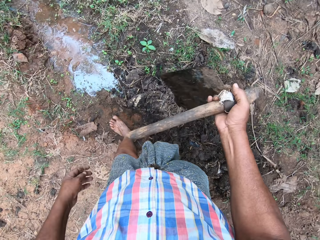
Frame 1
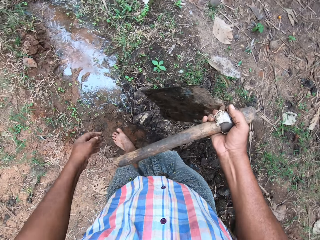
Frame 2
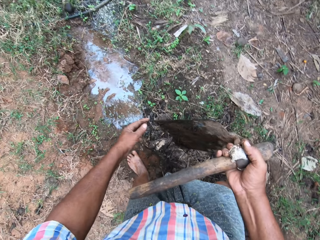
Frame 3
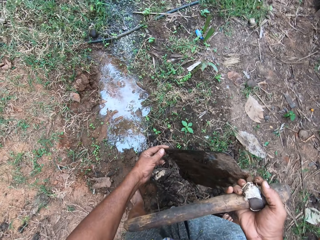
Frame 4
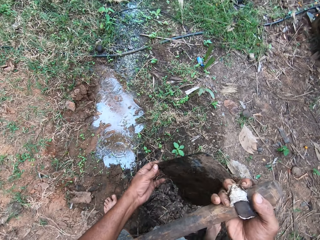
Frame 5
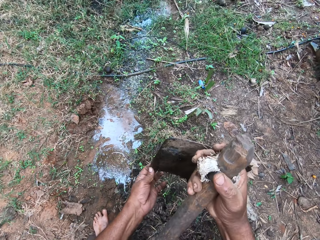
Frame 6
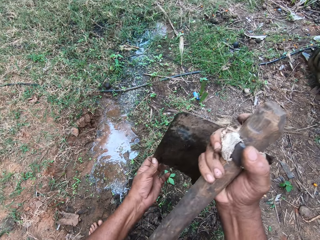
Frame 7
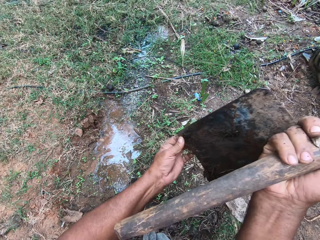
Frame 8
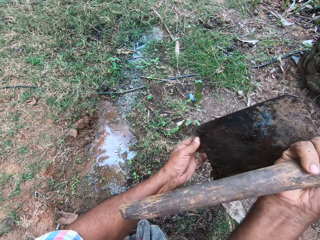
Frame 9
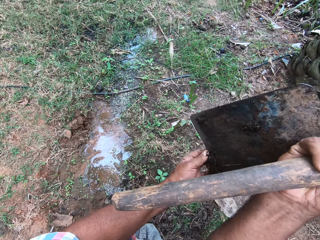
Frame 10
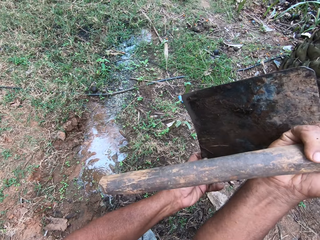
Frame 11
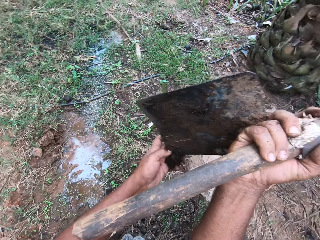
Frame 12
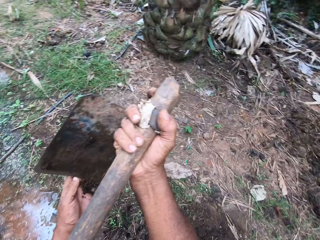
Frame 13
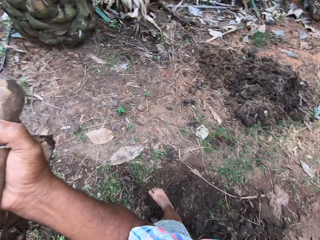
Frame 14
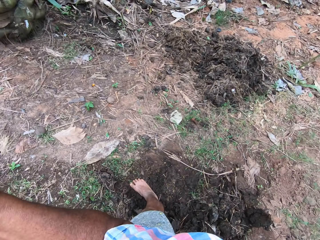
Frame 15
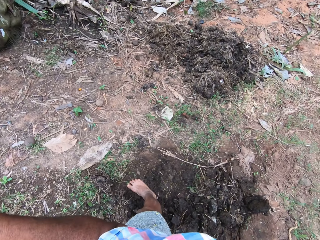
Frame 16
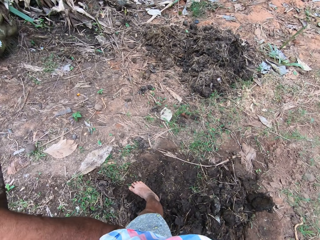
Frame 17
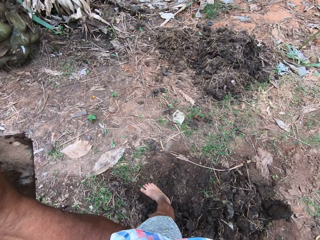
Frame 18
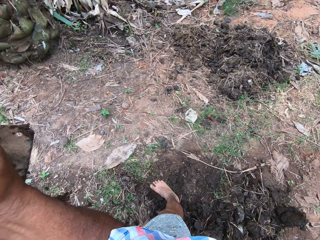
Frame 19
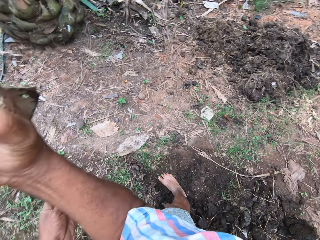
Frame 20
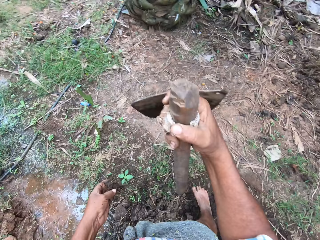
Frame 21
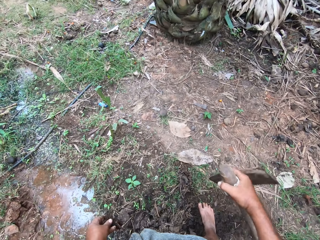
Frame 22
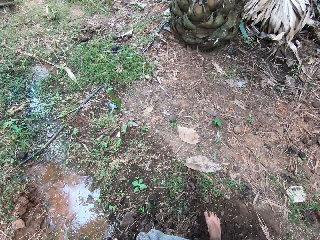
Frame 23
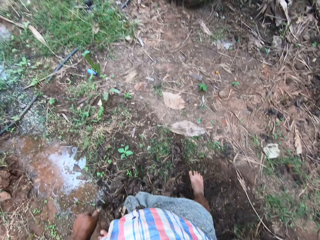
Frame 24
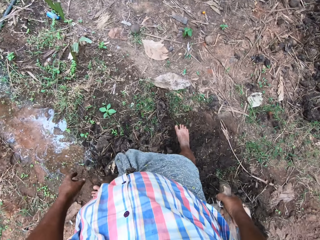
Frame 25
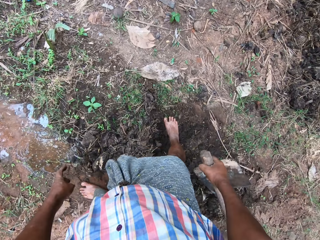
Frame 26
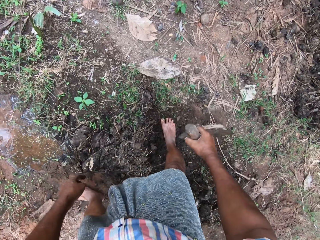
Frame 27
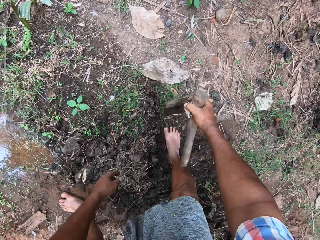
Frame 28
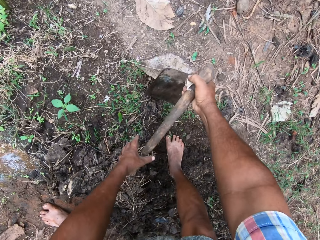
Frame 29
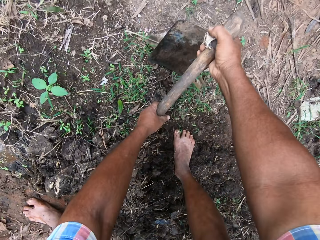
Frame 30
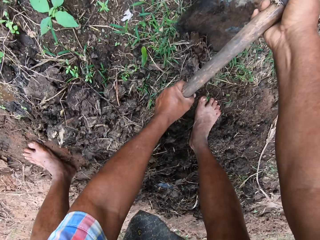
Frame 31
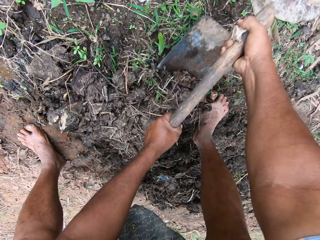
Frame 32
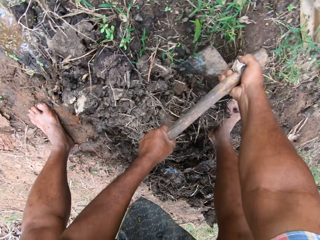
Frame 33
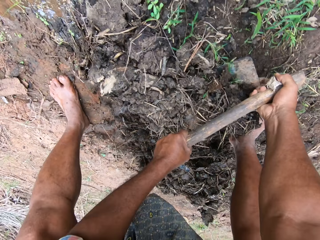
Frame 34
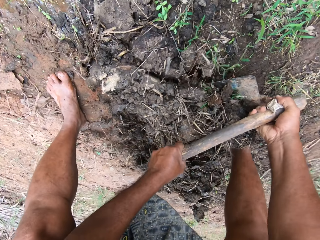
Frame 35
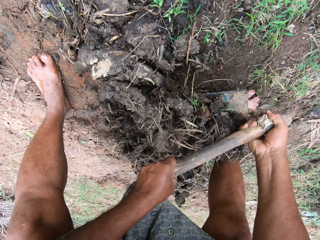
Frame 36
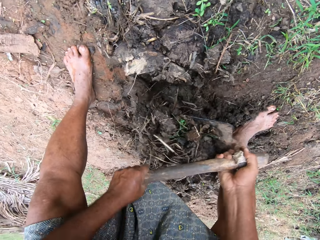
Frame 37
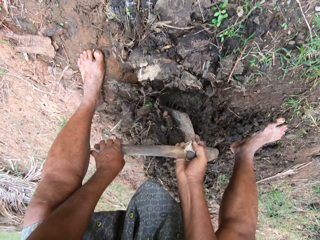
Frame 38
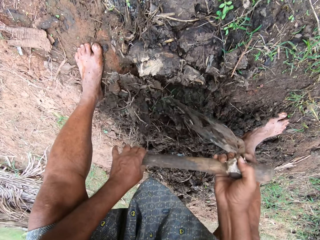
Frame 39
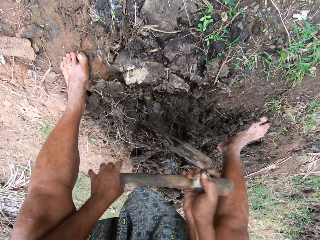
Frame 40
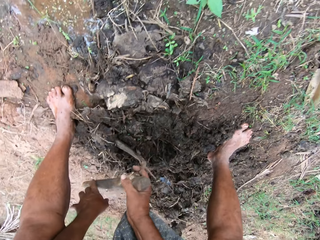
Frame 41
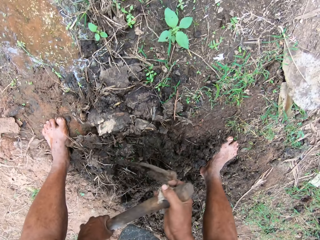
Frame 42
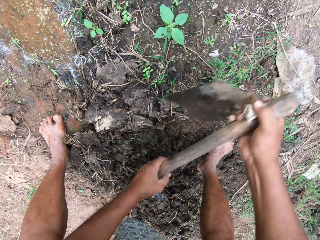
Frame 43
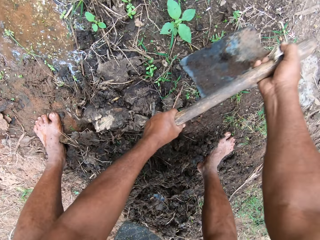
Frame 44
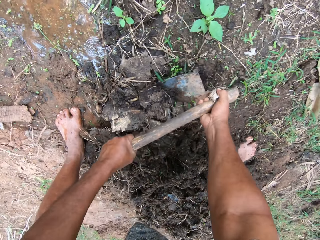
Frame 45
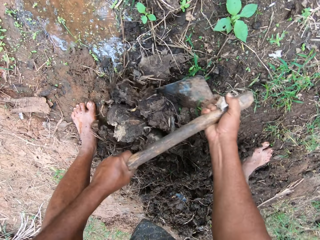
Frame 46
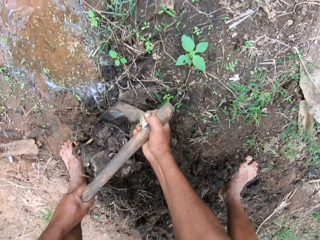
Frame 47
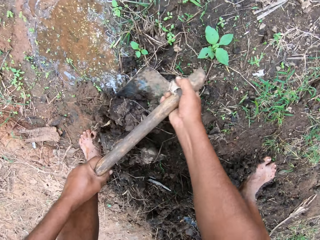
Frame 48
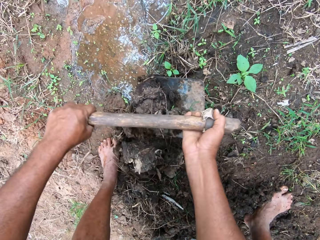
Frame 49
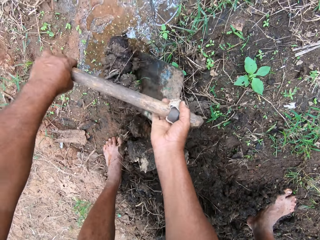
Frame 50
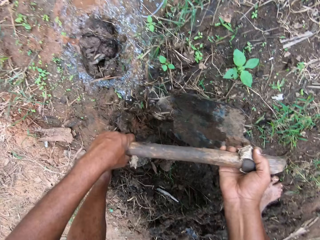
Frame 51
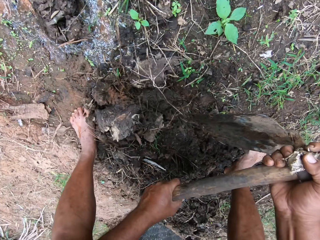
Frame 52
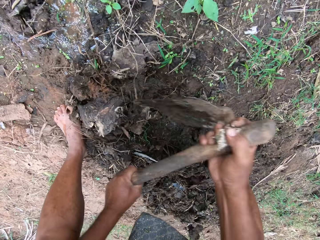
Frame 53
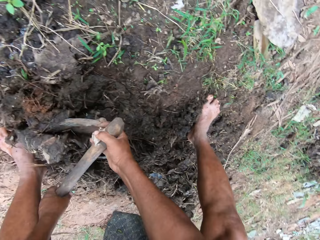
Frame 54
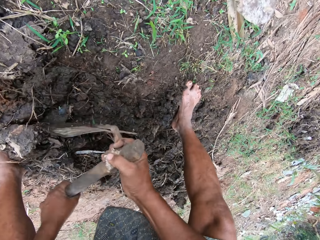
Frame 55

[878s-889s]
The camera wearer cleans the hoe with his hand. He looks around the farm. He tills the soil with the hoe.

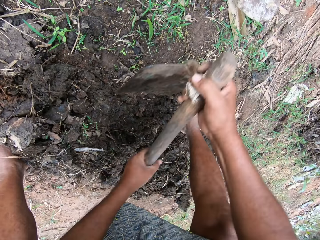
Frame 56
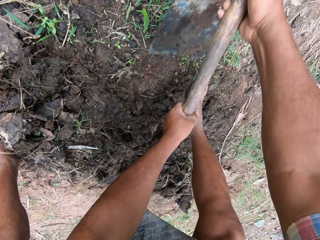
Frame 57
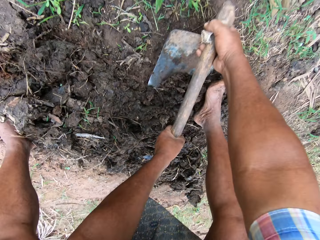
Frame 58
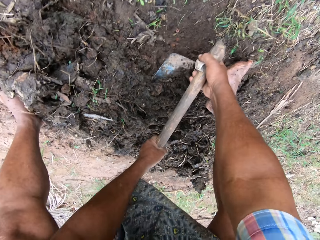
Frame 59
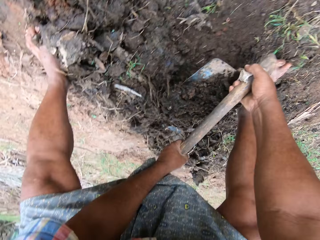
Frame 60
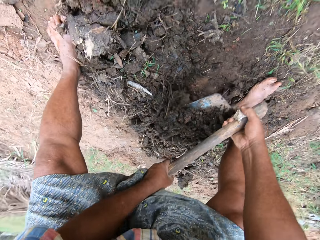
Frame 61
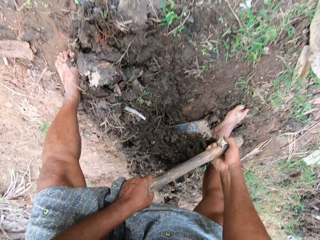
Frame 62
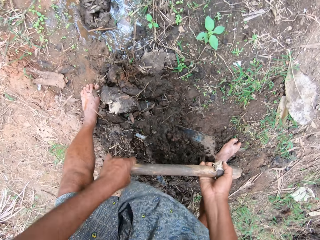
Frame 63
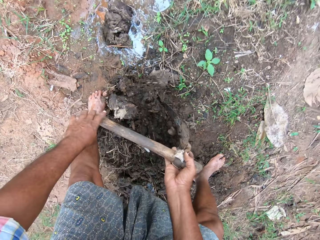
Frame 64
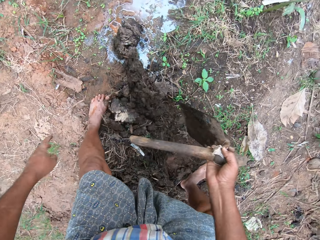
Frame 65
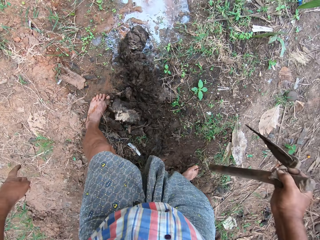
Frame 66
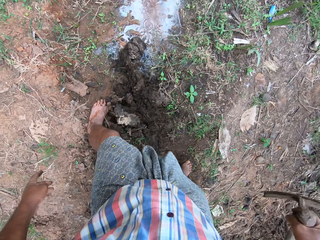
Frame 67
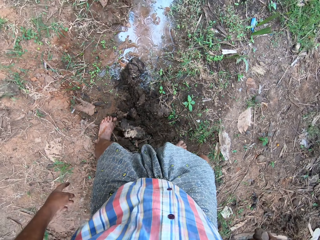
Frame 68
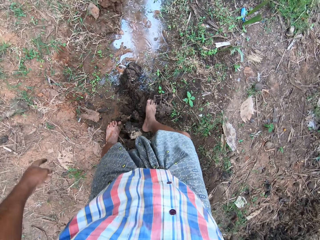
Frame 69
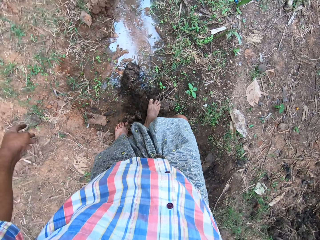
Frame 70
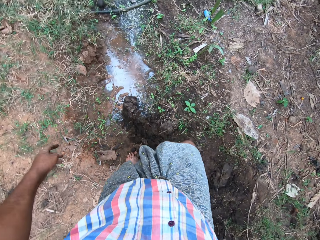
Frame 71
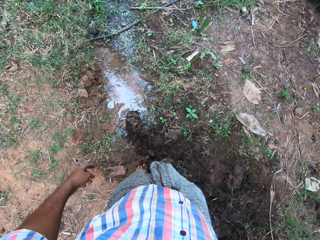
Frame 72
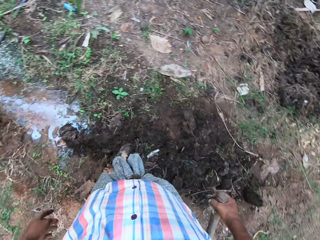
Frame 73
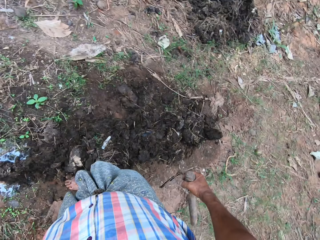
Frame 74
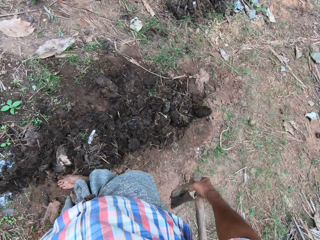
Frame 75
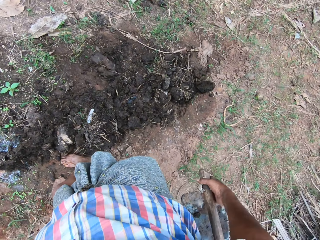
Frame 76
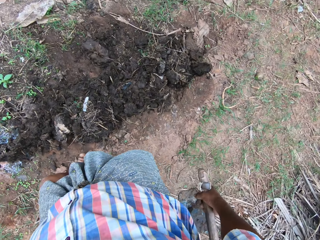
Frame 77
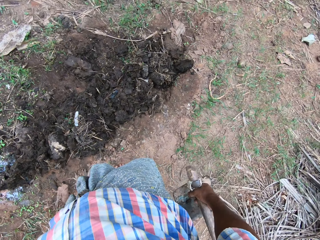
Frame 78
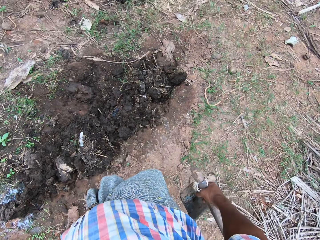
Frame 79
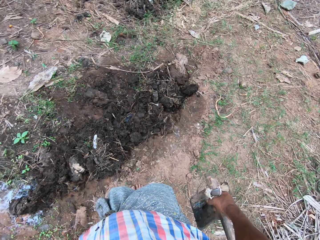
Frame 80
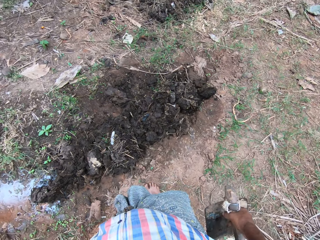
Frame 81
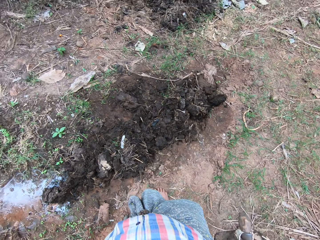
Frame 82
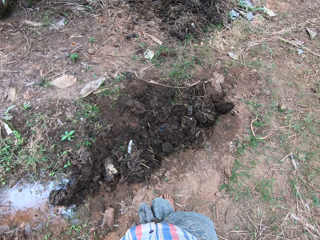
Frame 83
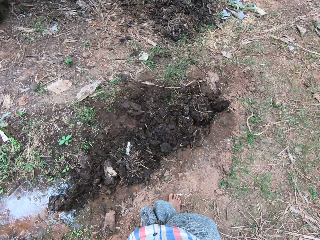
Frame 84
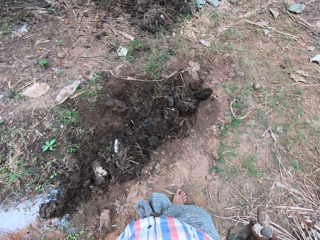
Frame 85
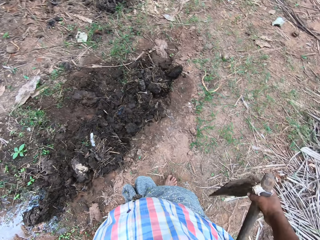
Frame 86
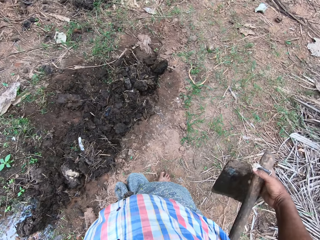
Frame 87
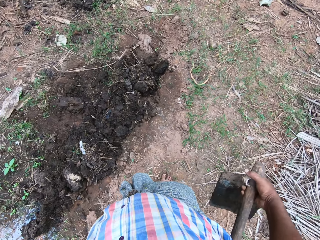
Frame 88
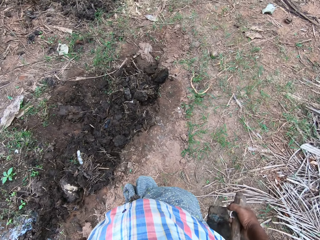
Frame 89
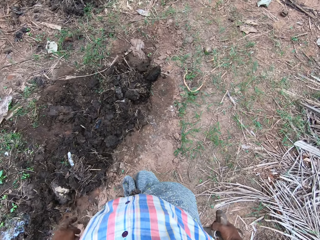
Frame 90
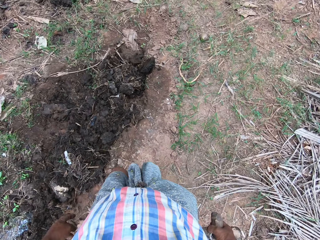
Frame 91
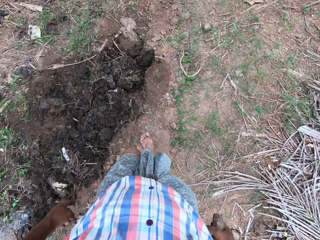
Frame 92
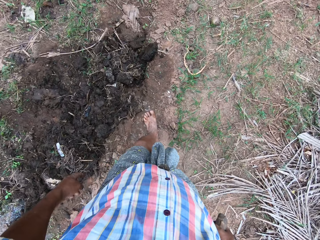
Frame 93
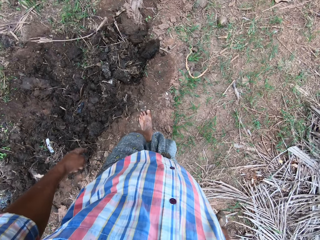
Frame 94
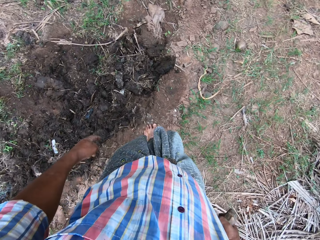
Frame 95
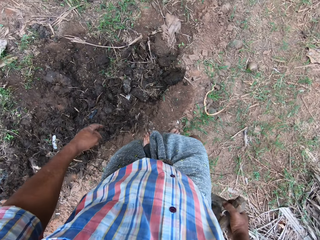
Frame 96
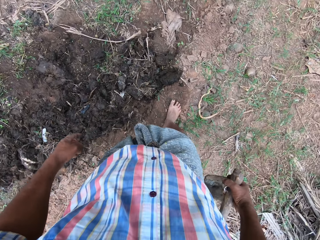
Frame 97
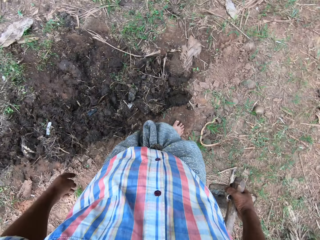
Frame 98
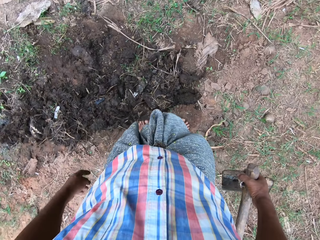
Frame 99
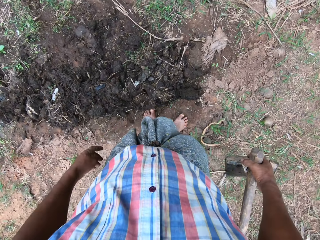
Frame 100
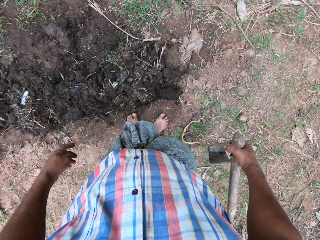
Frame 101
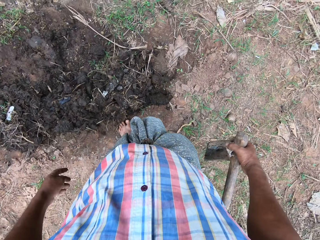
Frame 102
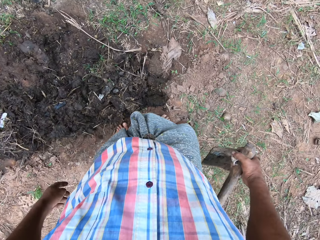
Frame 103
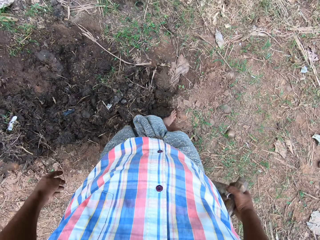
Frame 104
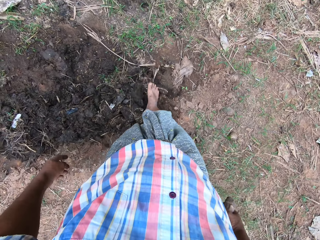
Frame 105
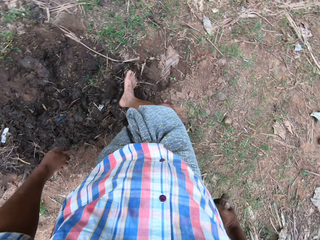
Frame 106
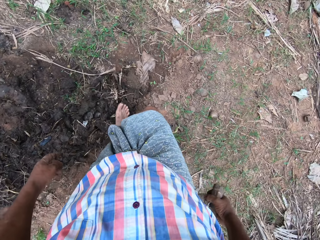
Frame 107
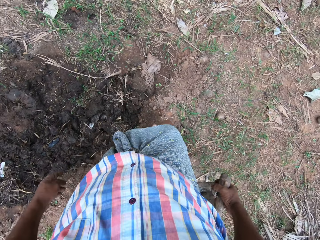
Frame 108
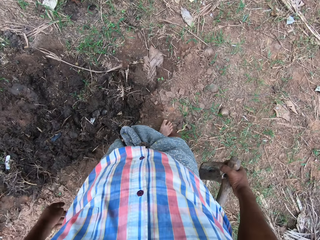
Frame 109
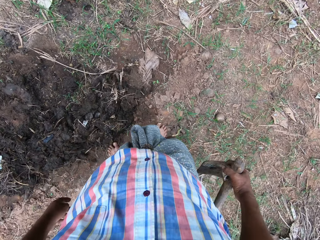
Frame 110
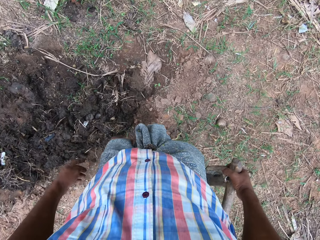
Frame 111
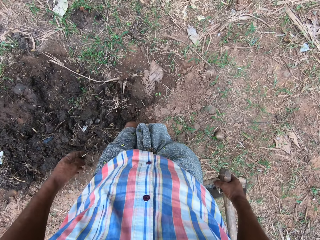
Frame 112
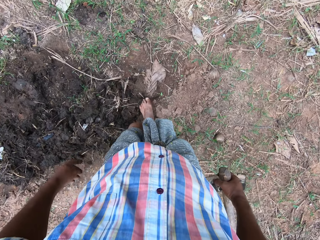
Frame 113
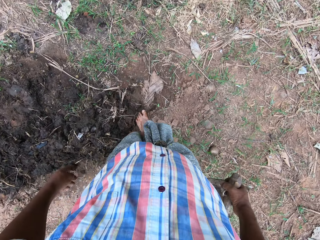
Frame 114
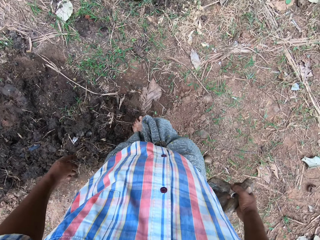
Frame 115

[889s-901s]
The camera wearer steps on the soil. He looks around the farm. He walks around the farm. He adjusts the soil with his feet.
